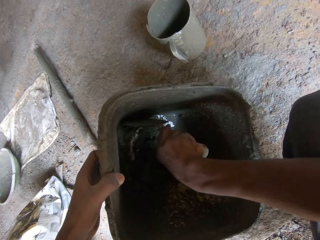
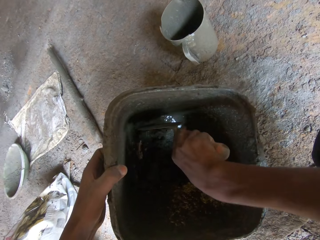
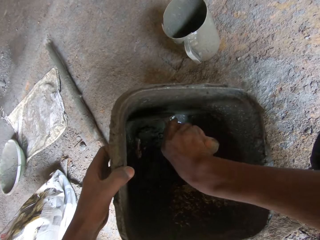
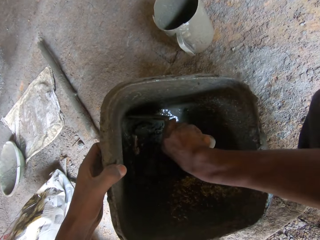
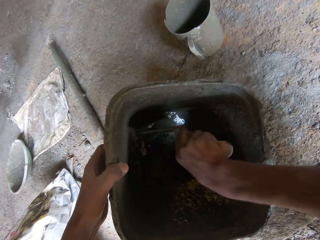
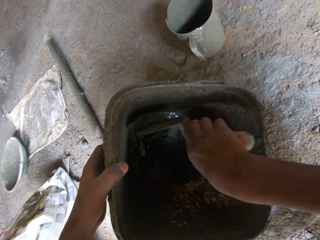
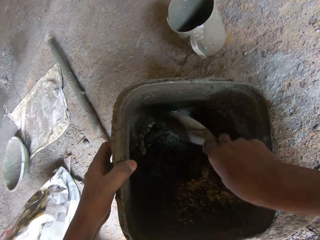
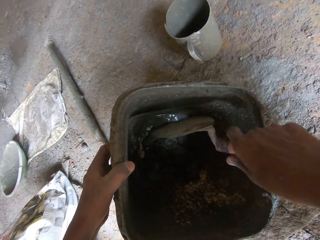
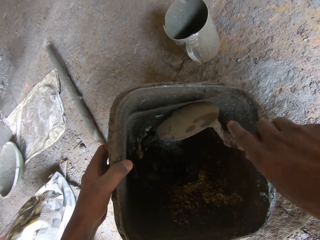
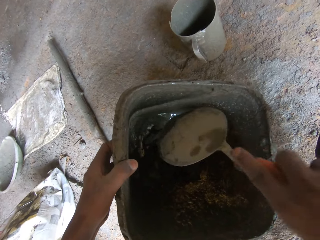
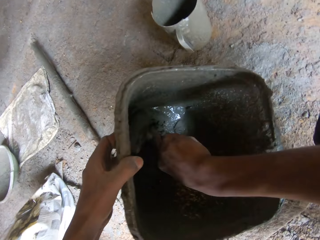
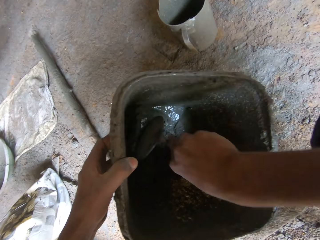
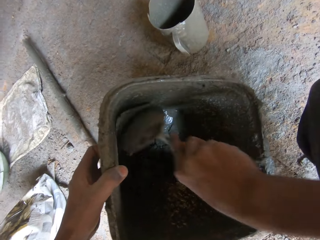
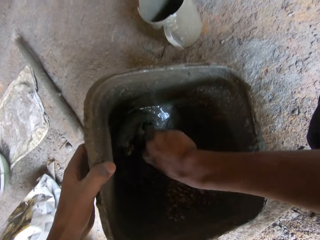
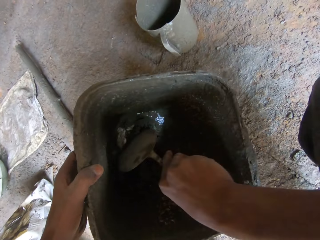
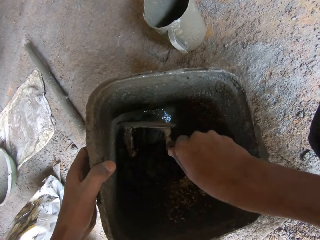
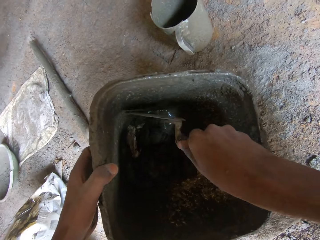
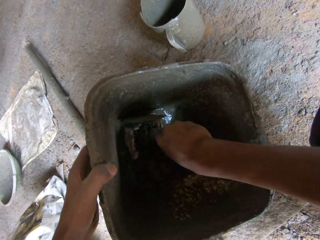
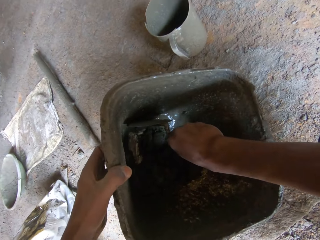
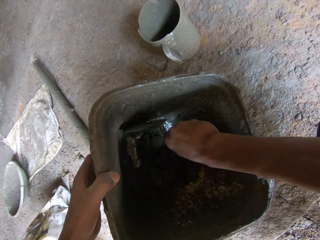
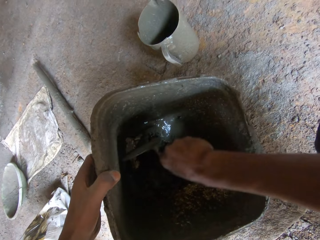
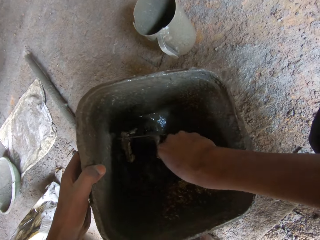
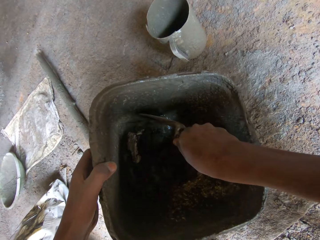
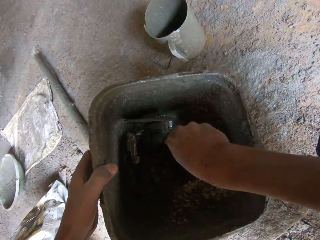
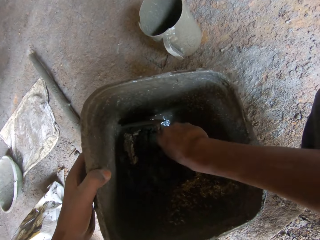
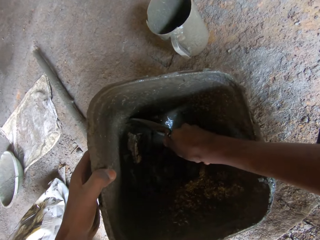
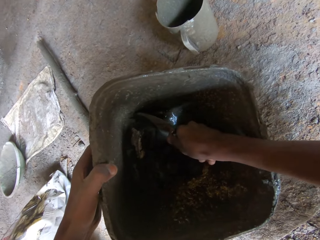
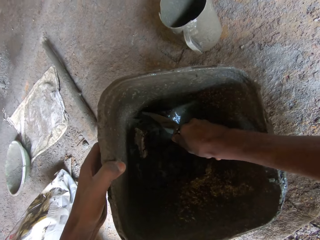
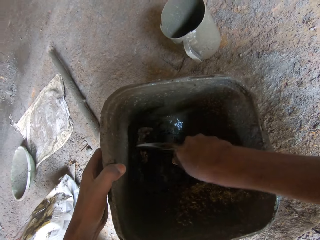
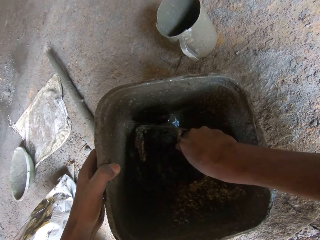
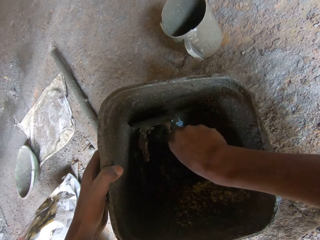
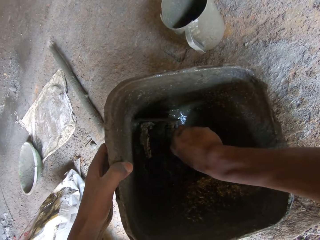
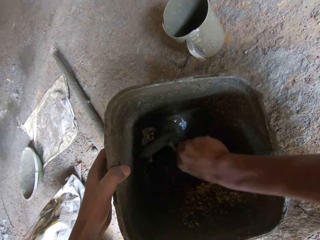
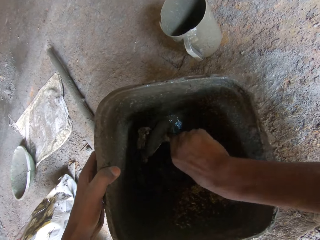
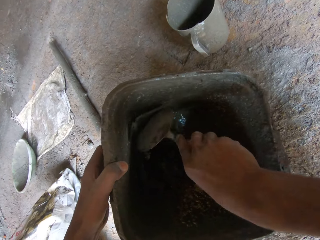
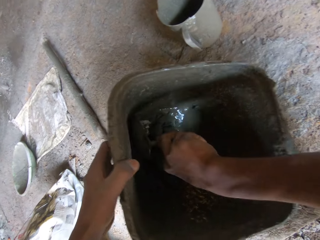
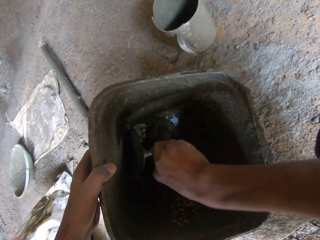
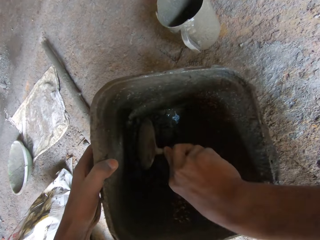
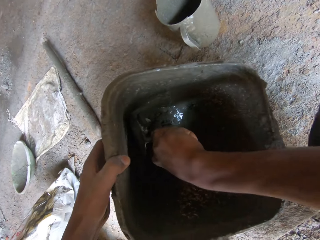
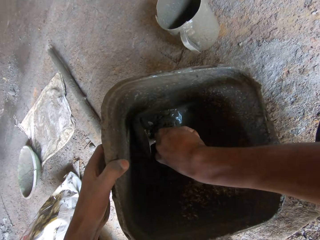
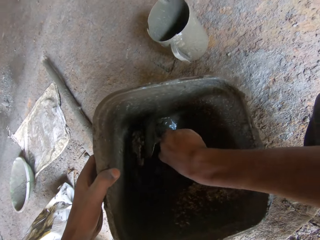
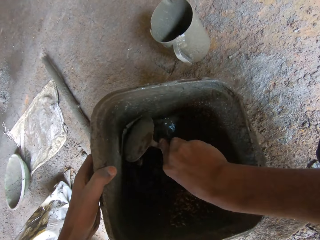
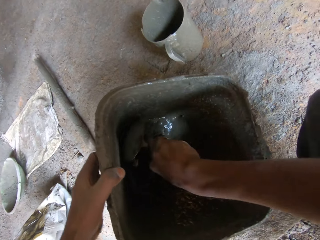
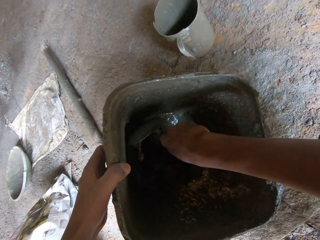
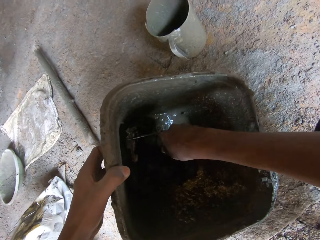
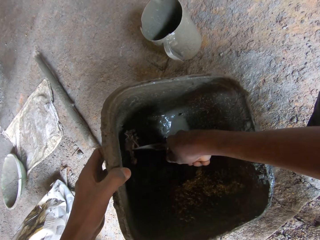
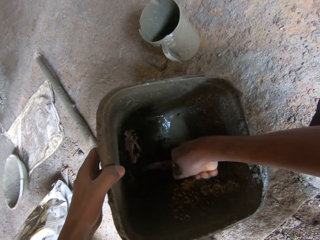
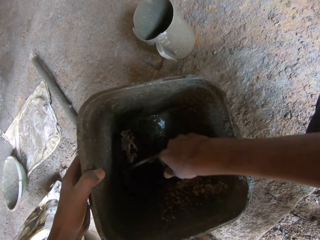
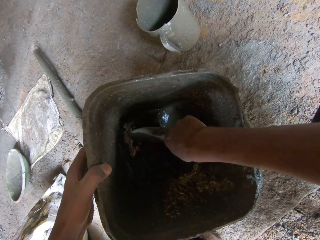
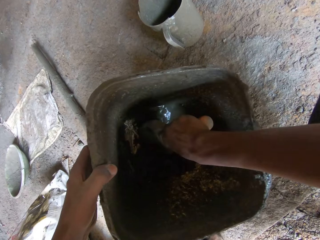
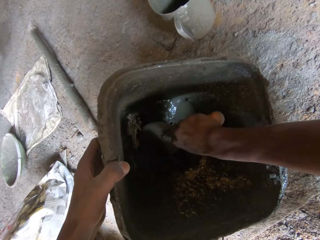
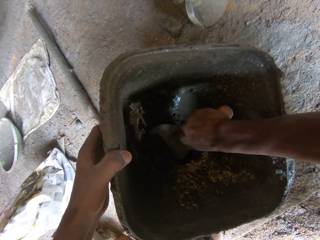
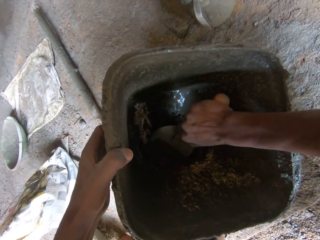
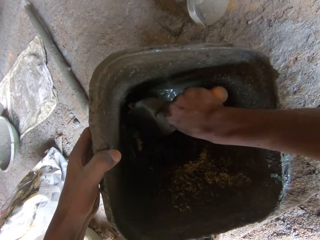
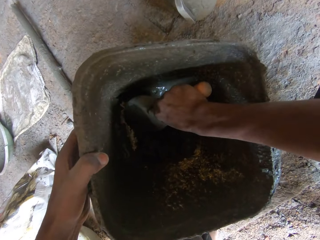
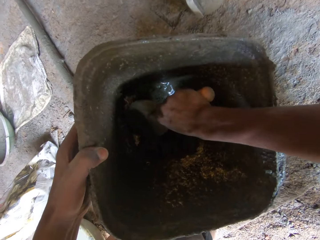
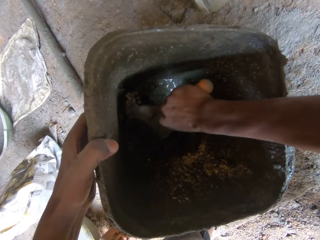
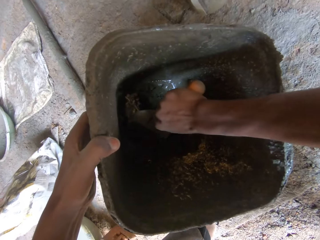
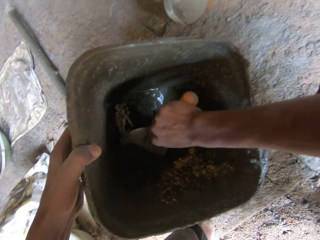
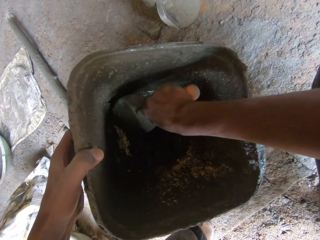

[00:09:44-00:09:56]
The camera wearer removes stuck concrete in the bucket.

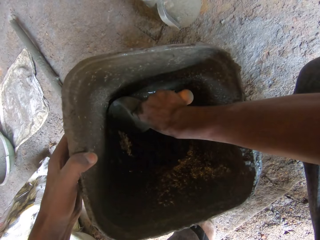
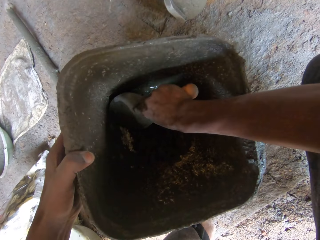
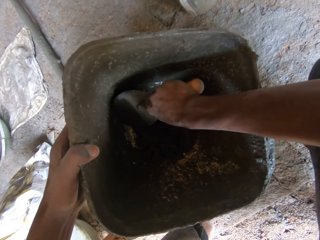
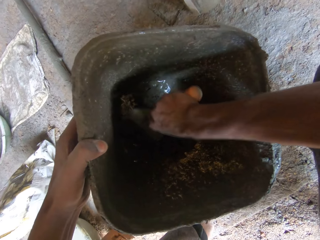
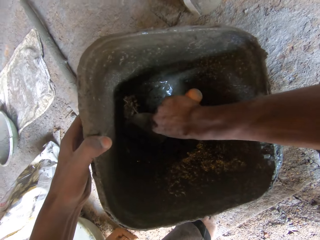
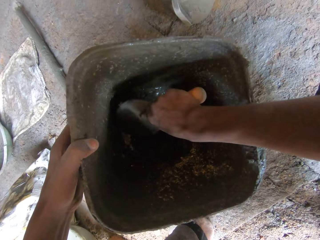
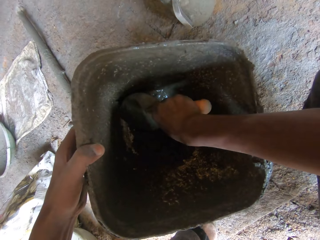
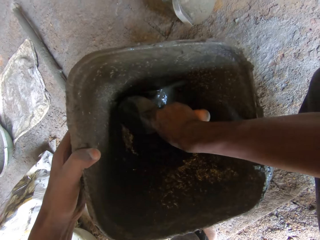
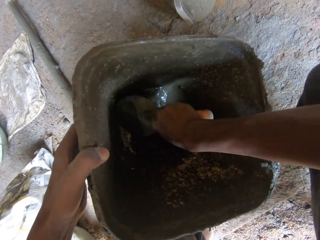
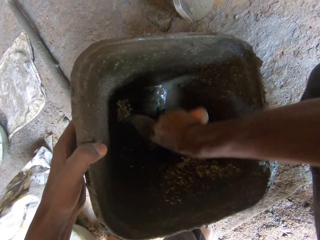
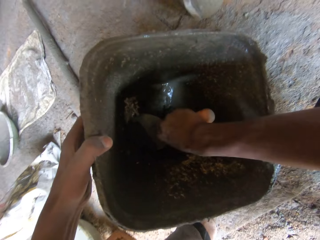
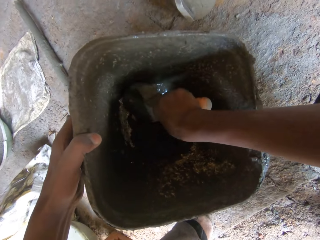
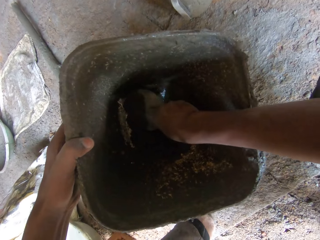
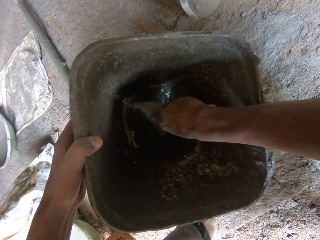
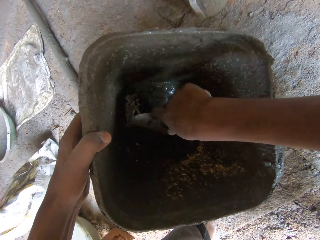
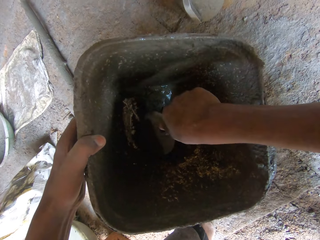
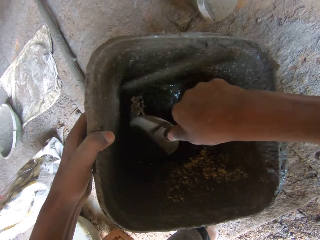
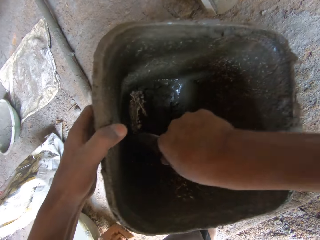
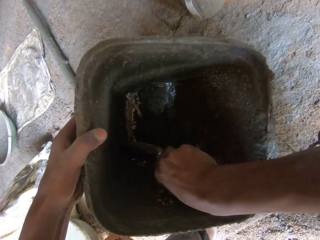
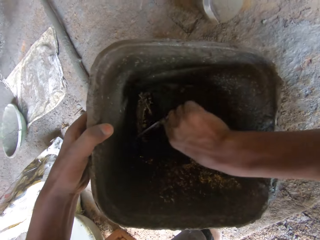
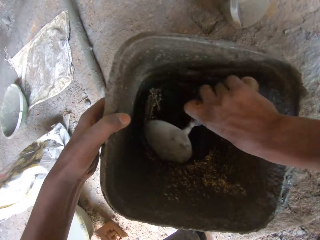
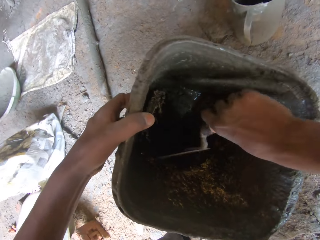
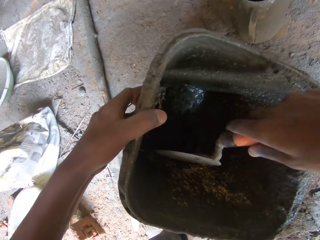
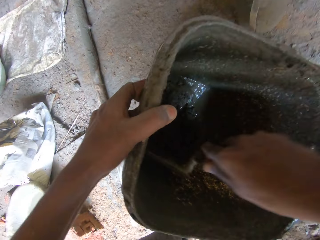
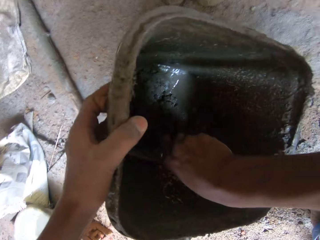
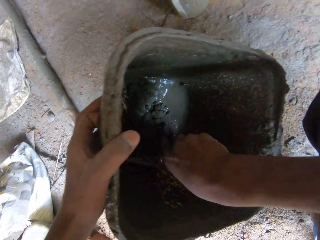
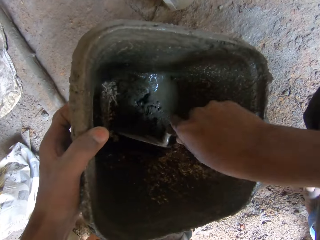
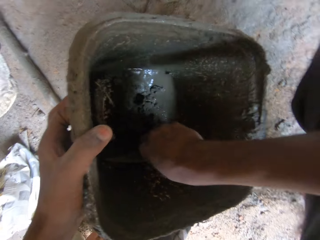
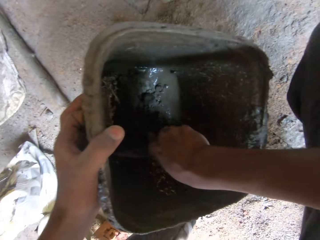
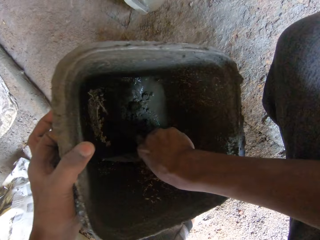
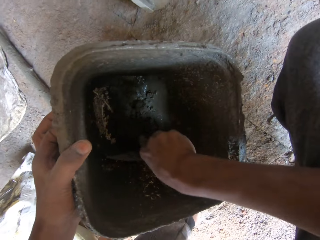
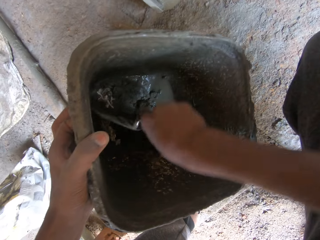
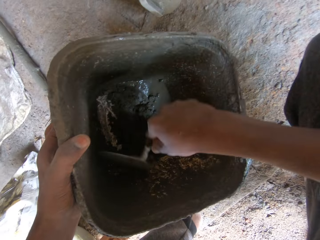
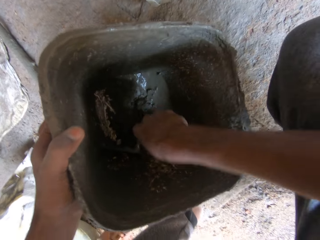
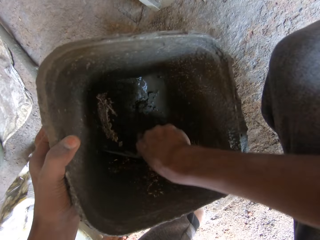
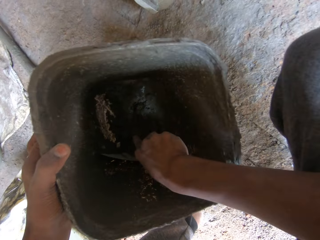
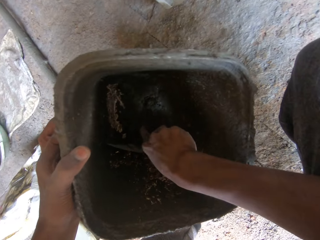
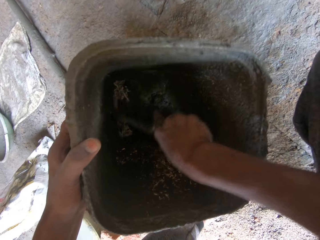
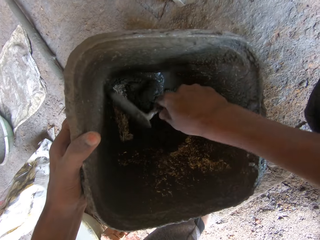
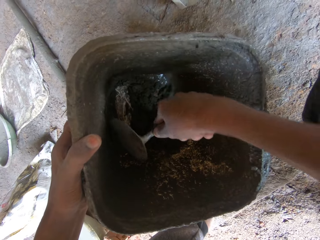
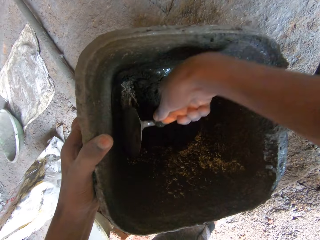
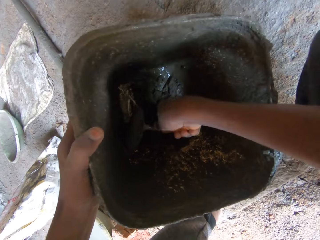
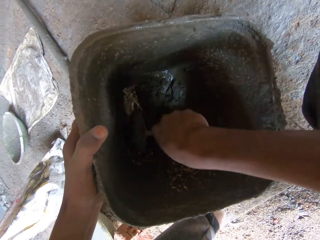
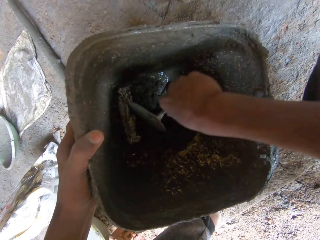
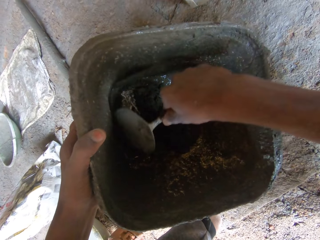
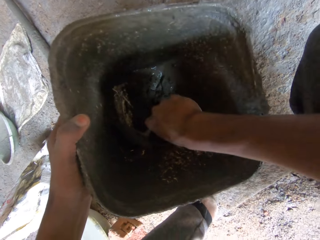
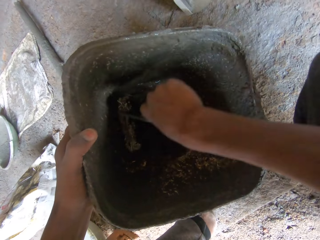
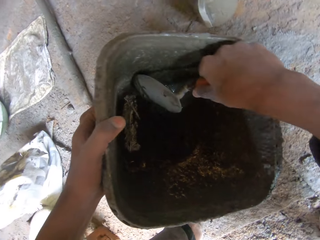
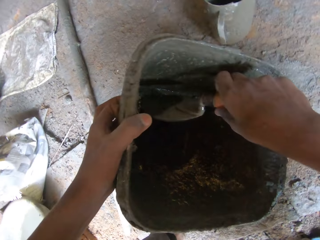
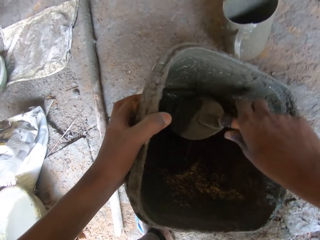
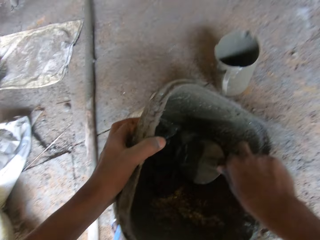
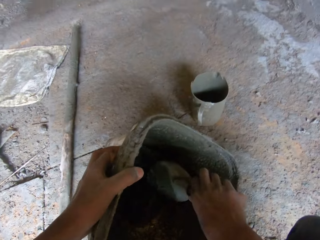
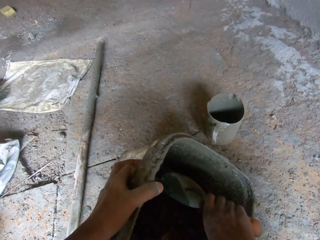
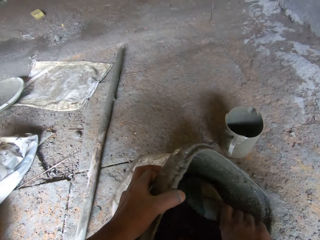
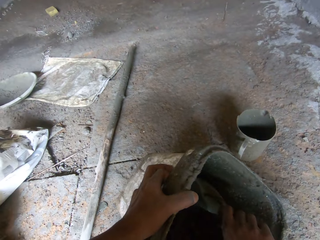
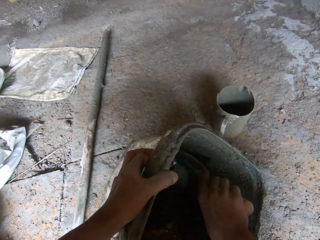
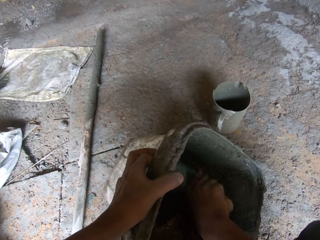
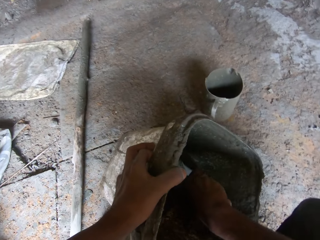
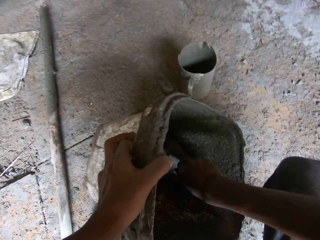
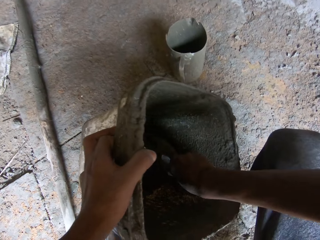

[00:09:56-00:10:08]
The camera wearer removes stuck concrete in the bucket.
